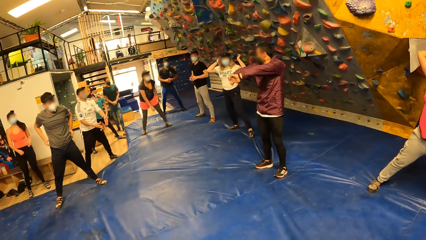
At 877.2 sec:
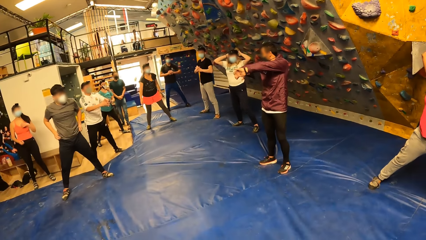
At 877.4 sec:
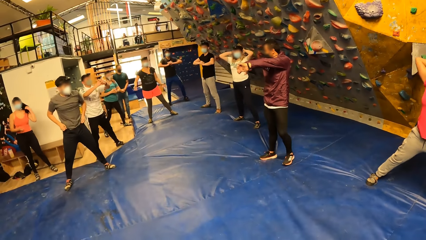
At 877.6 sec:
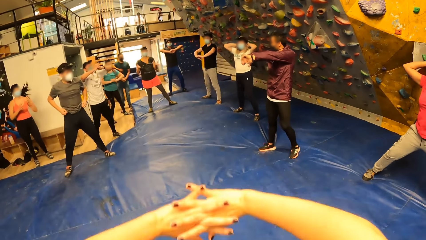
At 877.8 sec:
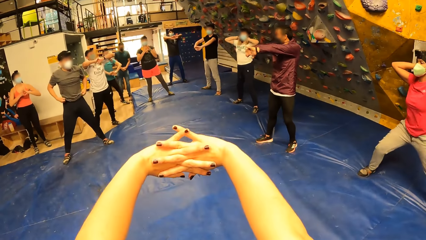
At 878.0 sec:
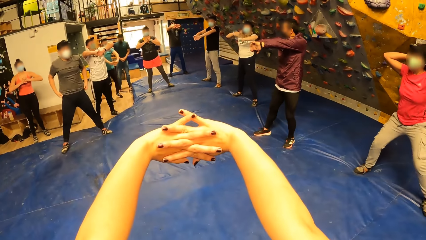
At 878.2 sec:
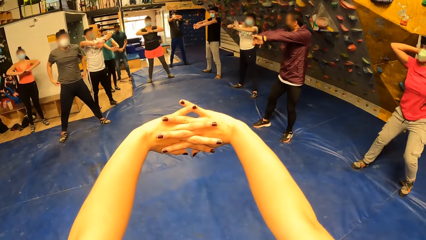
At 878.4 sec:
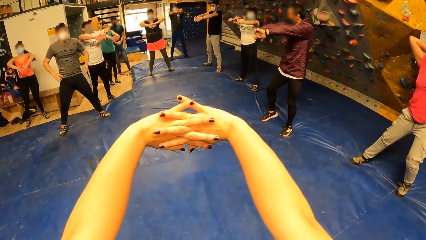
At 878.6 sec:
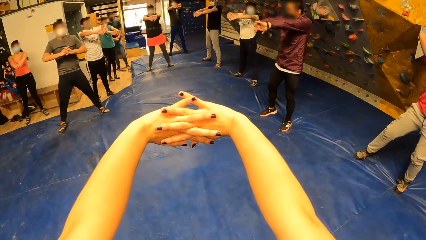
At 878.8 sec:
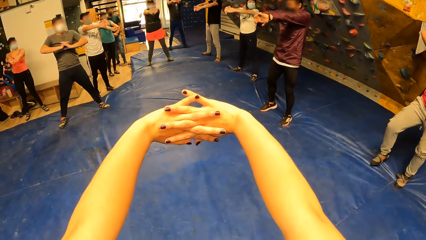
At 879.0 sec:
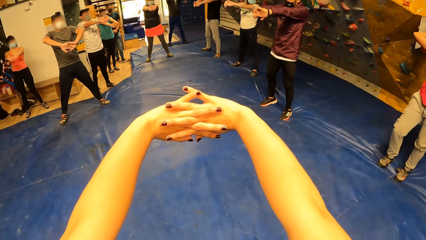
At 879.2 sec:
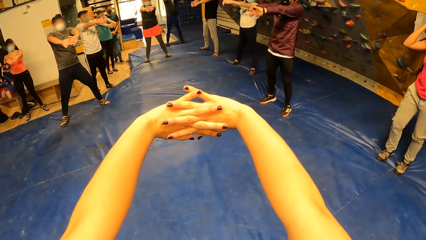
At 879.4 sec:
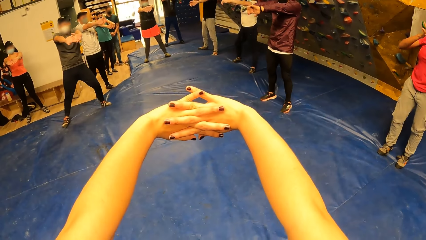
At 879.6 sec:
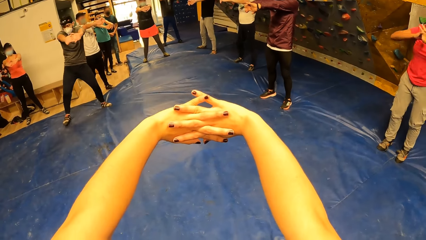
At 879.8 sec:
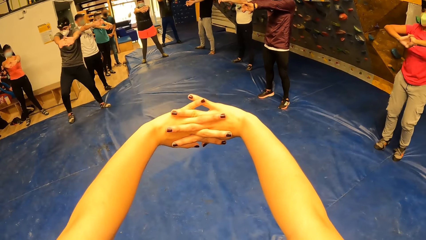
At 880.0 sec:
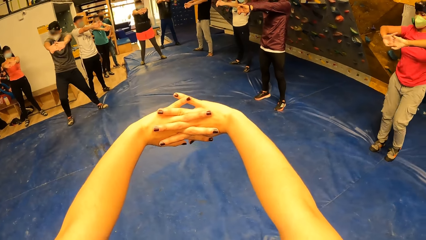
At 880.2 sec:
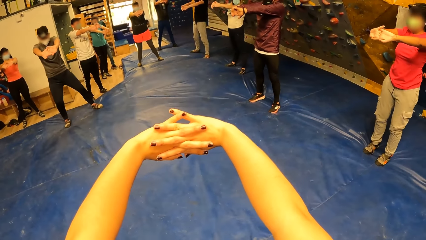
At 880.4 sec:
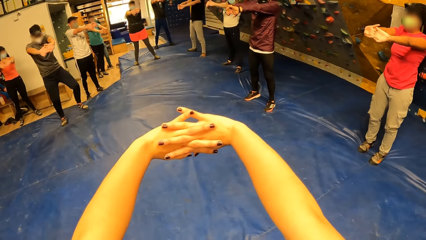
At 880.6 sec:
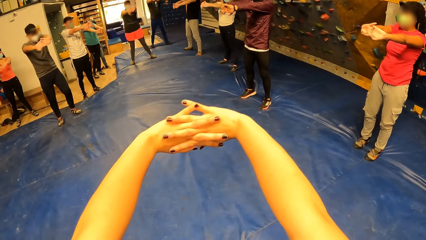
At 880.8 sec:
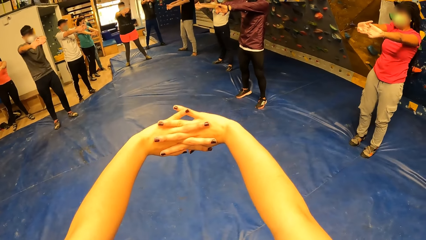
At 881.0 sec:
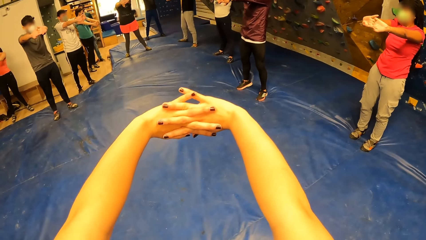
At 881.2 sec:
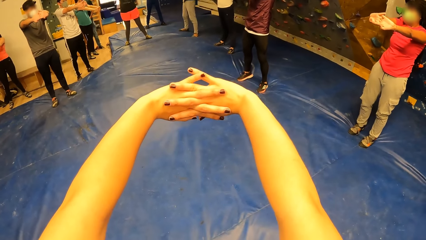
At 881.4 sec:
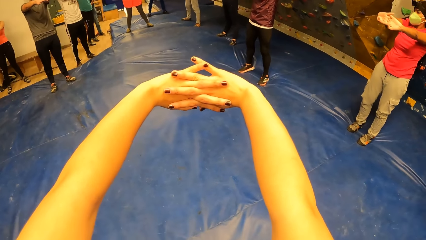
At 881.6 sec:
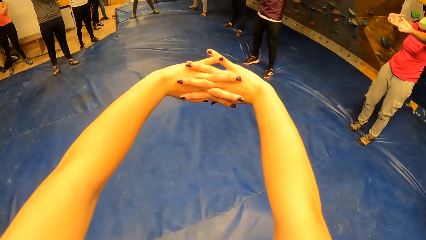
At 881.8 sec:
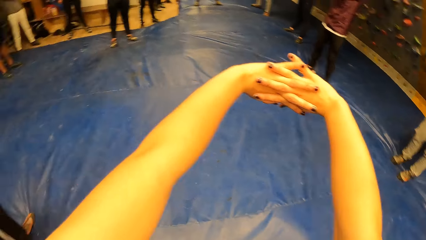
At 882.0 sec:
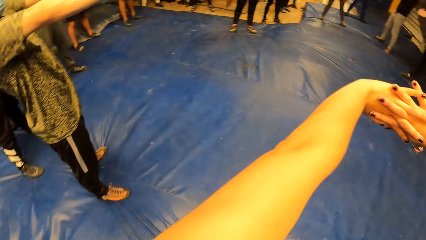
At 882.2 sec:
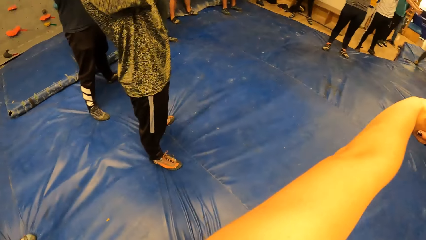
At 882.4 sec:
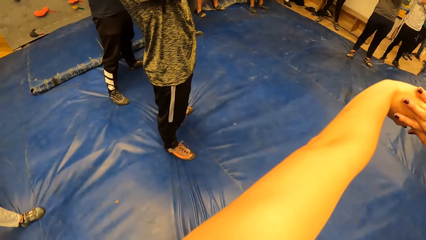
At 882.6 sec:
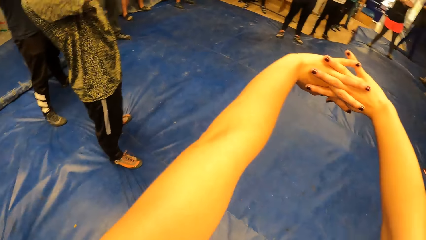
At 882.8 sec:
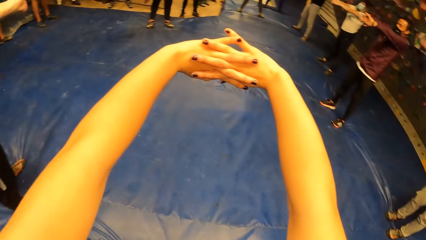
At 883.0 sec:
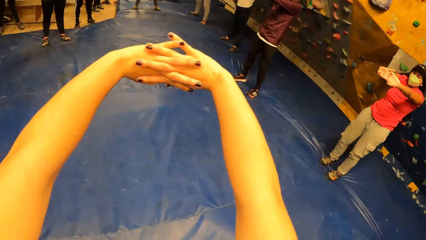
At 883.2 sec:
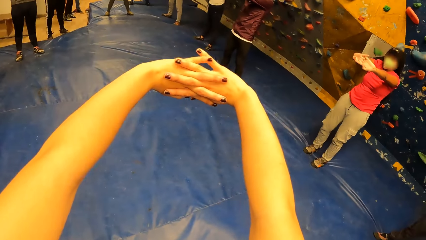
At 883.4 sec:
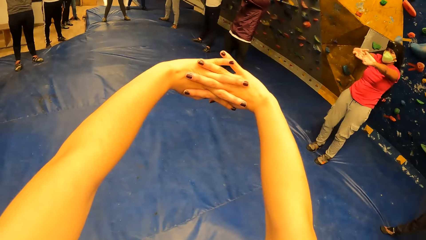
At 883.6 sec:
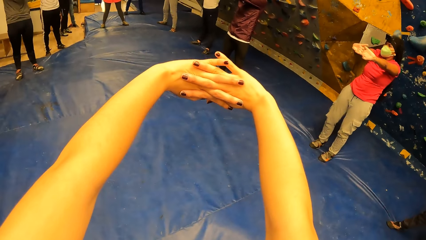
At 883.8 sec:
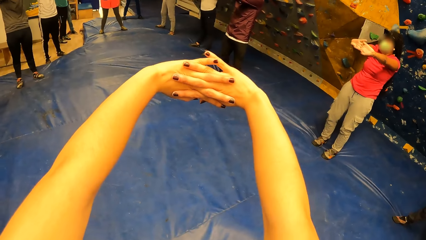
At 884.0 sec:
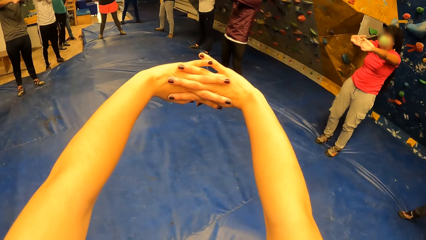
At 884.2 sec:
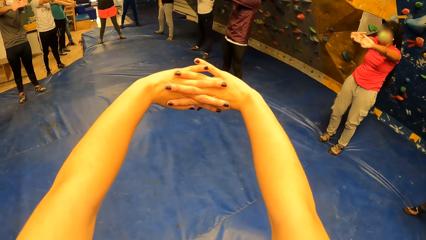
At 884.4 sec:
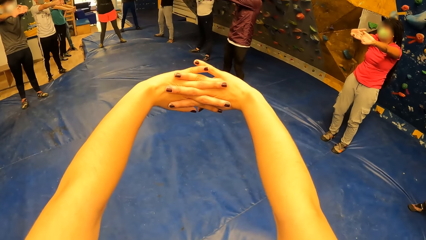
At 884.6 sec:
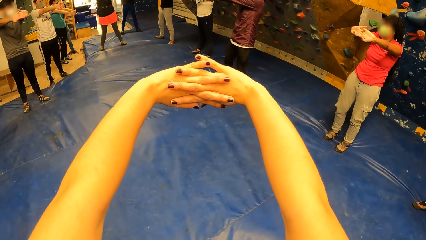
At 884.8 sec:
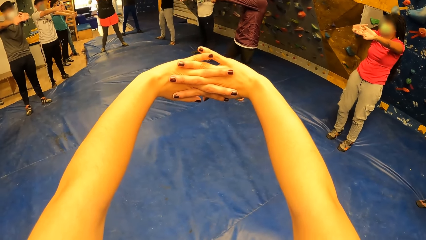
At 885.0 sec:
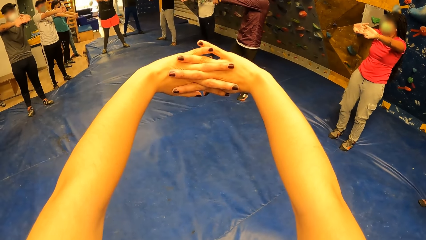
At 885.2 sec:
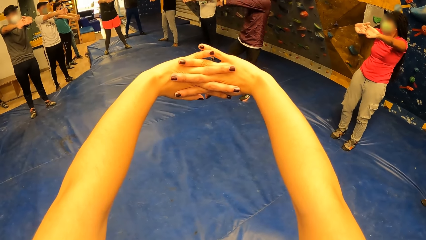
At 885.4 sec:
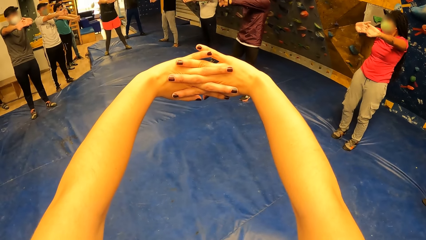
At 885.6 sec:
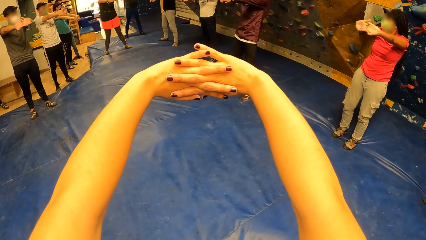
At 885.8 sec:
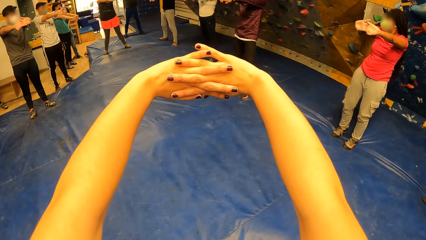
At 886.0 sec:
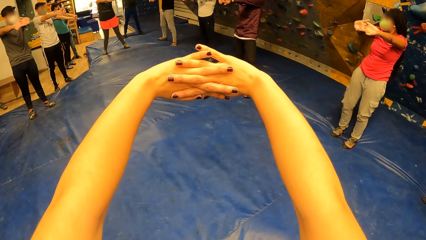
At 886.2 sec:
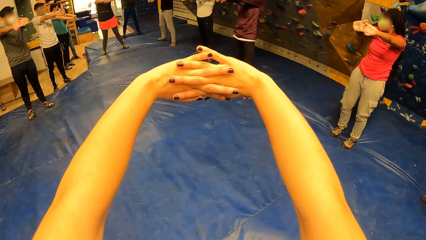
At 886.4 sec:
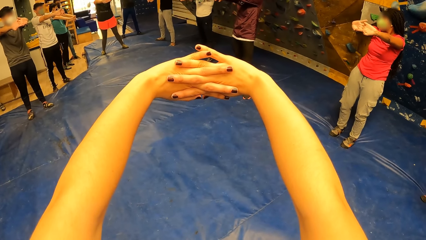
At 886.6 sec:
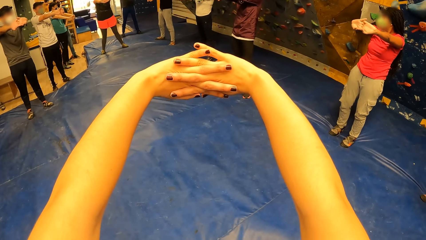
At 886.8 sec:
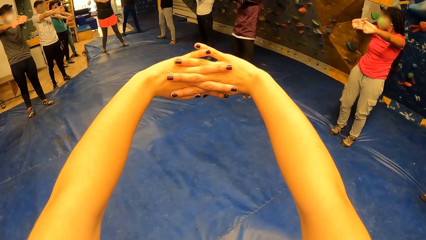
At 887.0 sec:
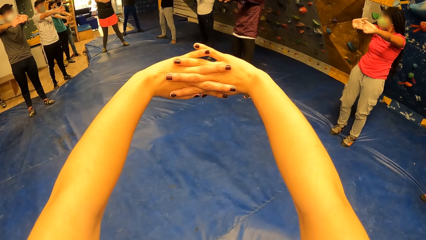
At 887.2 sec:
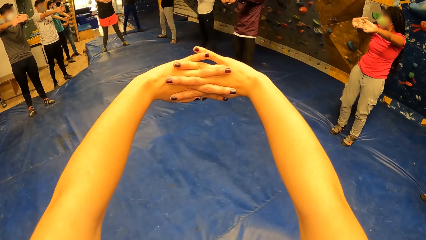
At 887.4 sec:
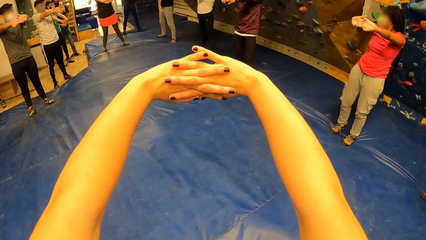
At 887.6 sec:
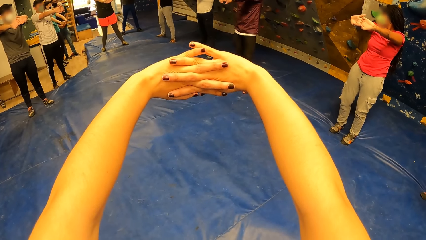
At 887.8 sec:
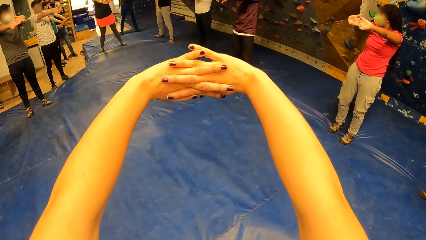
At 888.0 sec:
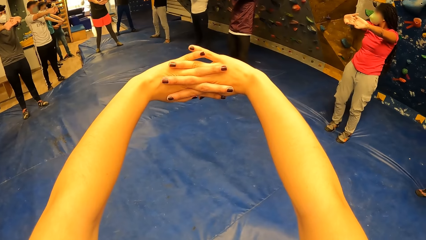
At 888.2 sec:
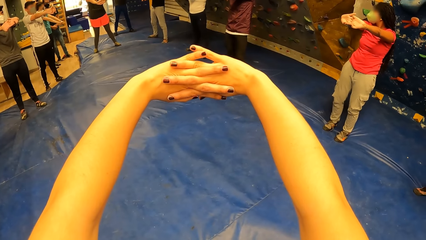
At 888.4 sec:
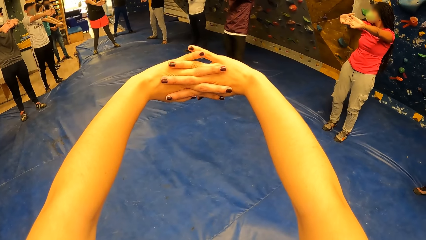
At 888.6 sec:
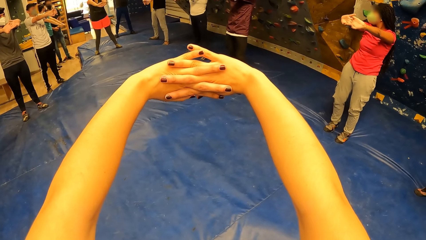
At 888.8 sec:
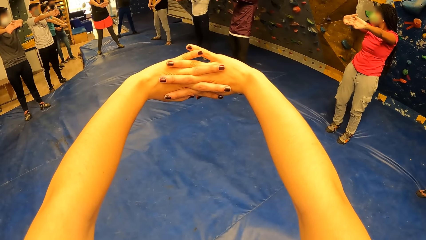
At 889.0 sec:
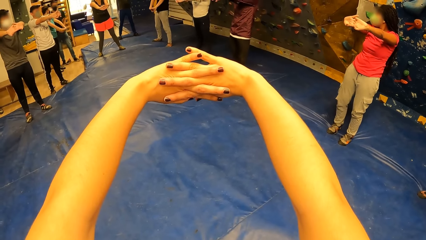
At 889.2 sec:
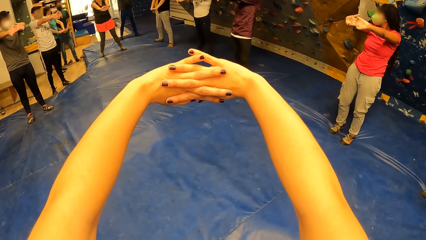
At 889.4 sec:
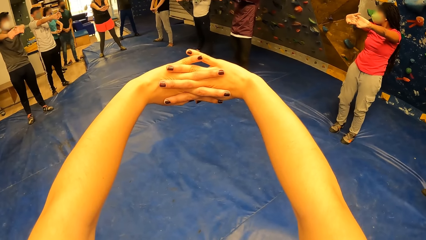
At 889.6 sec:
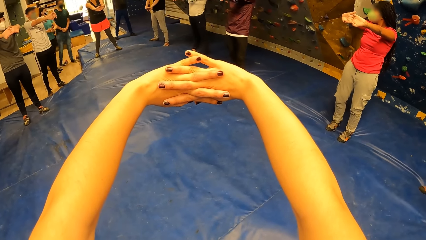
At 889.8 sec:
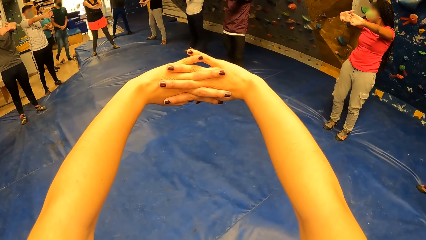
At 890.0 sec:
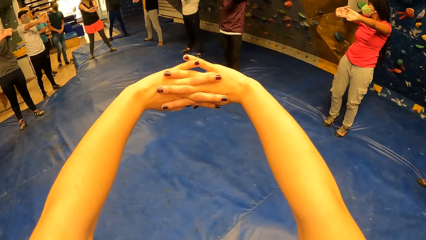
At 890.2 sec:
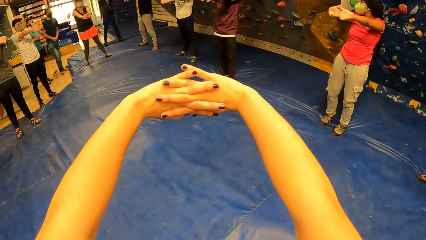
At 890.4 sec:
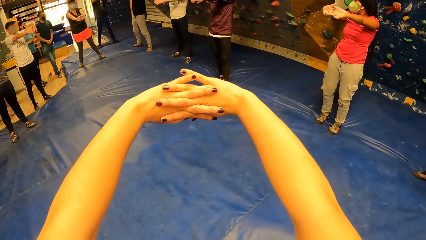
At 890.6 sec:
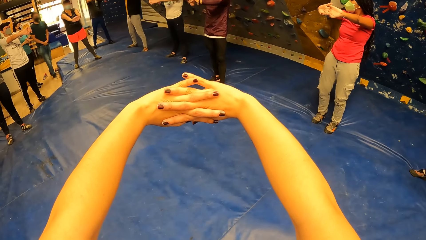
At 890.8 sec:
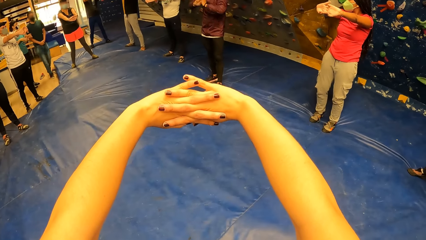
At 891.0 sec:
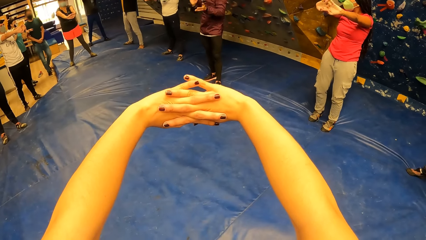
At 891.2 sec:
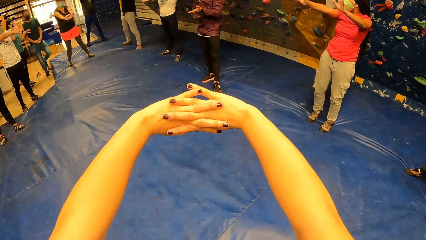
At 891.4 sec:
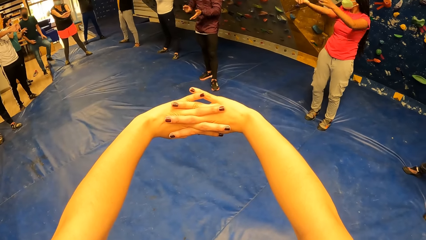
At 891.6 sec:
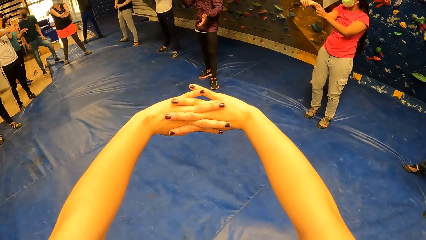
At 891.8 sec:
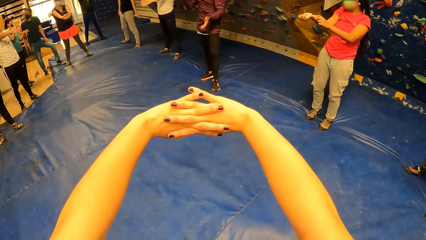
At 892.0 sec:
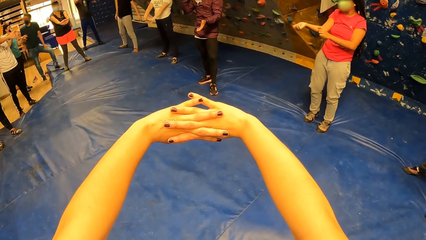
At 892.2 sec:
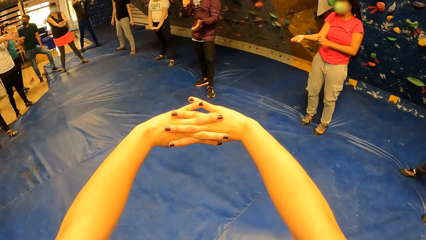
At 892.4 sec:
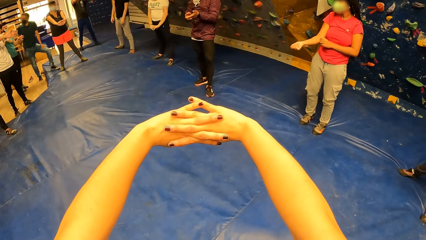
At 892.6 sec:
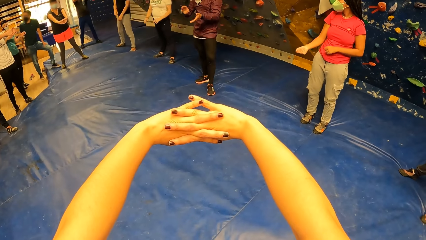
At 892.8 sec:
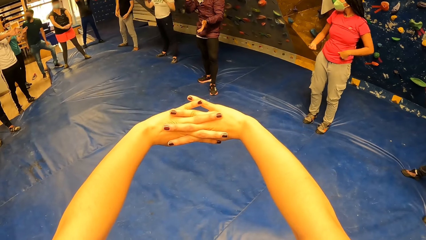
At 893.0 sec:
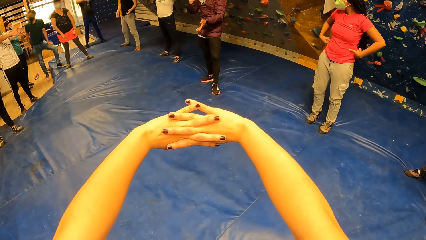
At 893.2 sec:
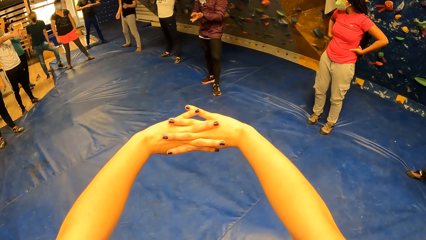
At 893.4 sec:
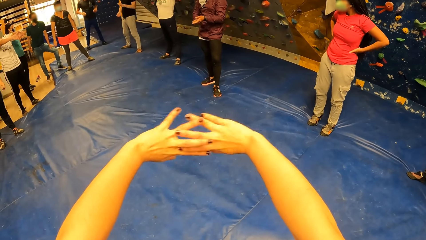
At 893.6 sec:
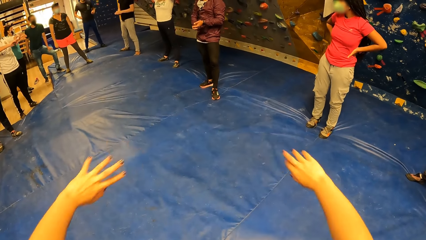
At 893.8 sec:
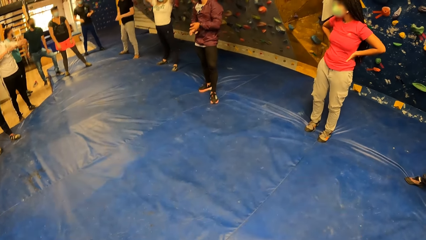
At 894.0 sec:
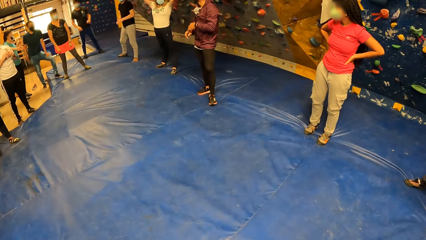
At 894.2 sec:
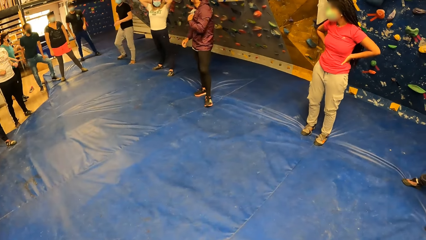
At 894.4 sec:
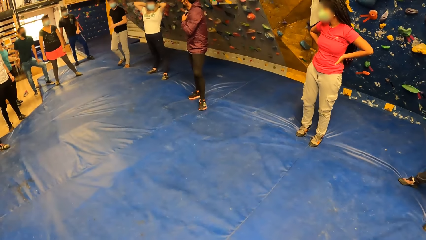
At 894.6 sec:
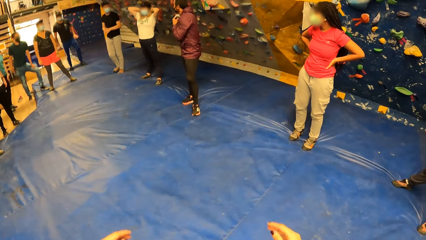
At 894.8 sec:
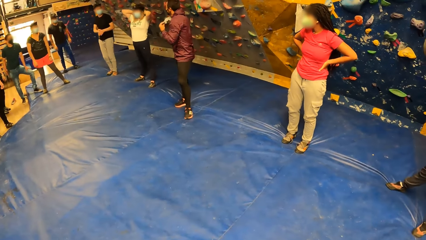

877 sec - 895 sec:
A man straightens hands. The camera wearer straightens hands. A woman straightens hands. Another man straightens hands. The camera wearer straightens hands. The woman straightens hands. Another man talks to the group of people. The woman drops hands.
